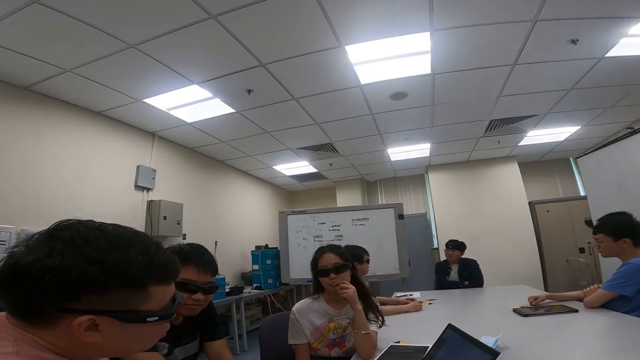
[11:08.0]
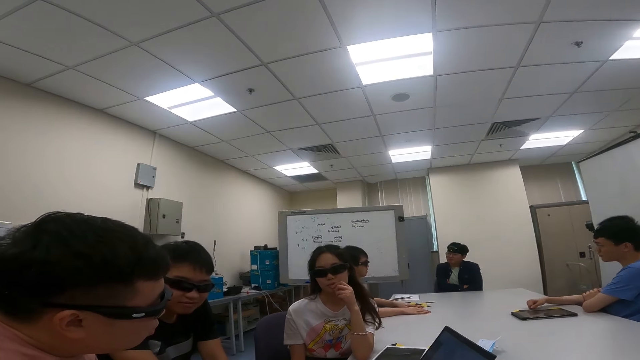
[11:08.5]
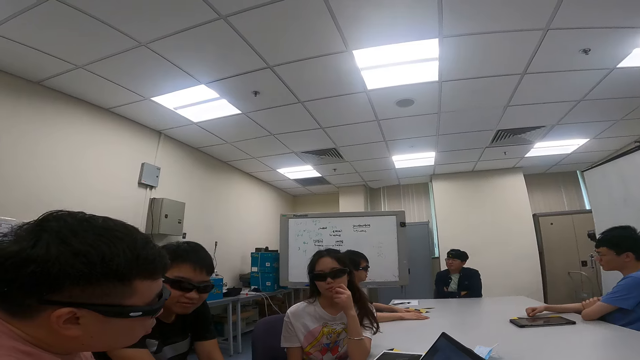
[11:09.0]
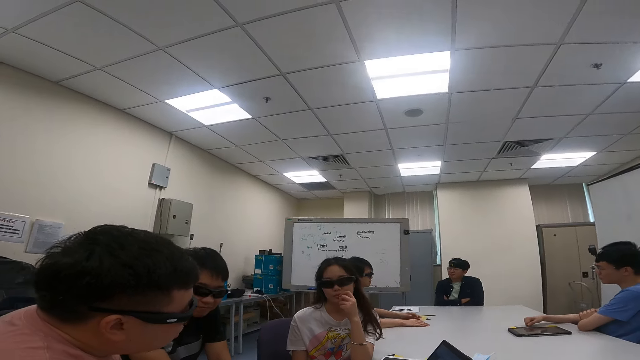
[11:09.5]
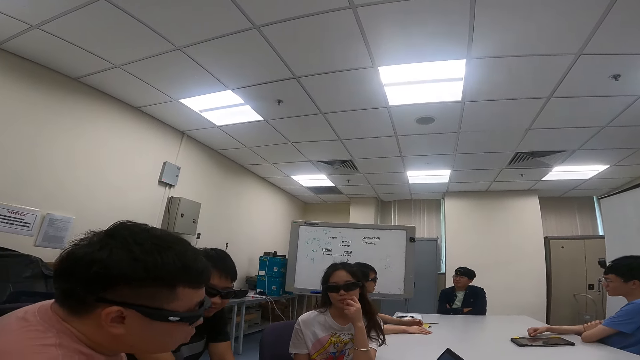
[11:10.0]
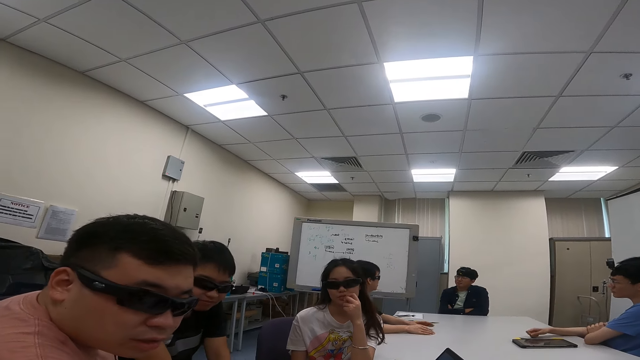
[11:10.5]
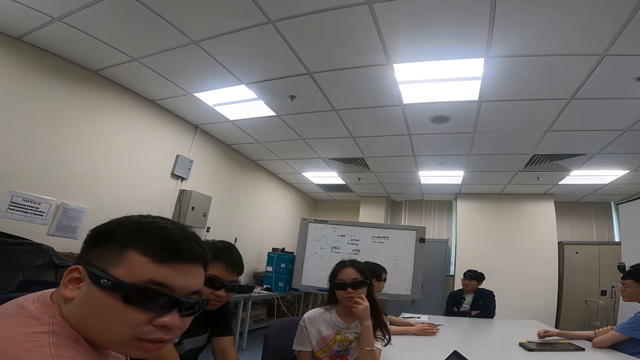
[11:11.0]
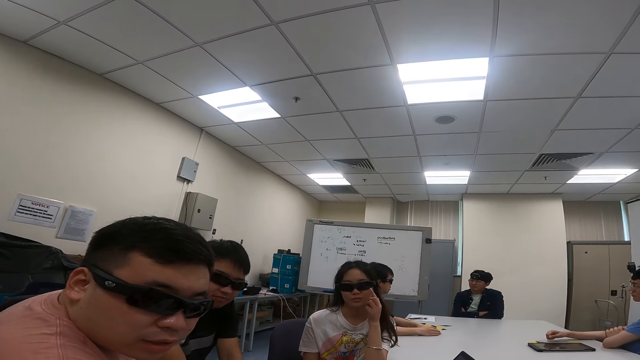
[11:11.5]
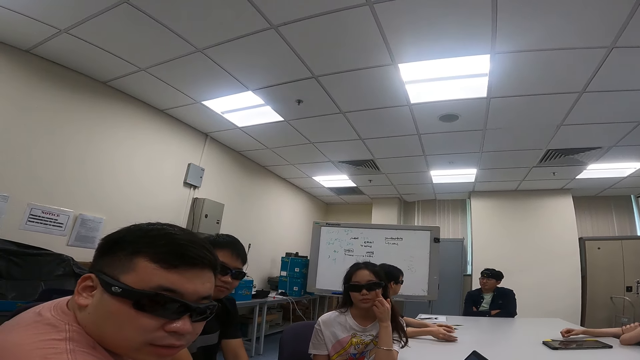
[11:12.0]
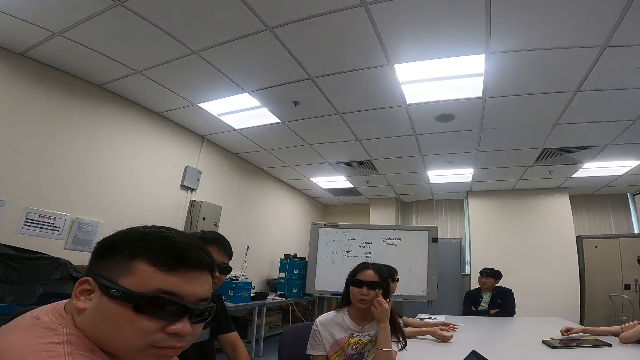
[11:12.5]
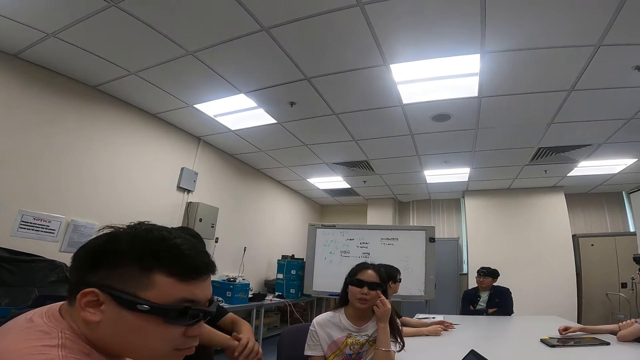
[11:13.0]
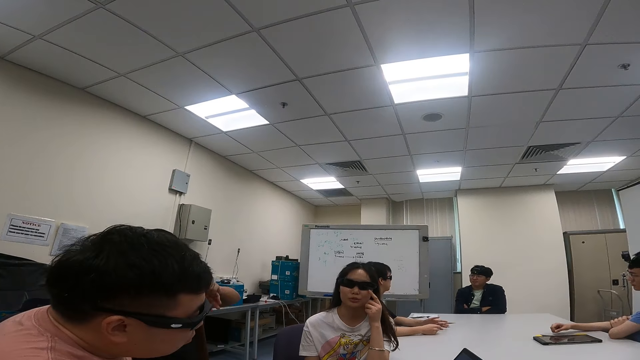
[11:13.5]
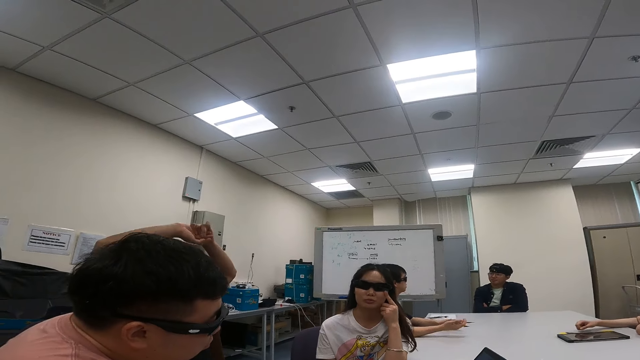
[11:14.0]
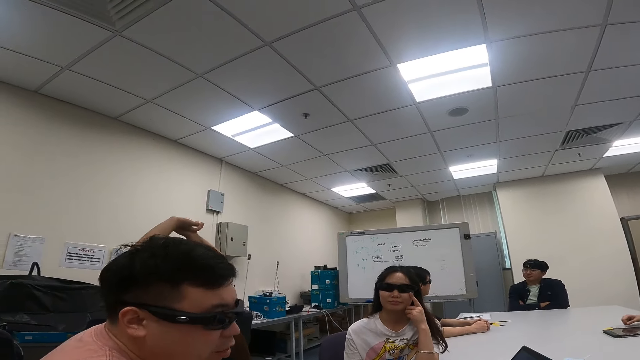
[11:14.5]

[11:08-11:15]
The camera wearer talks to a person, another person and a third person. The first person talks to the camera wearer. A man lifts his hands up.

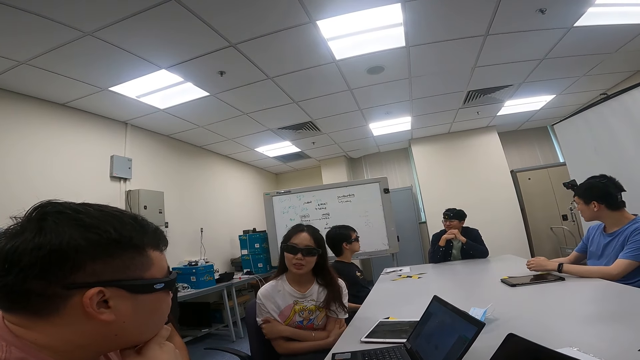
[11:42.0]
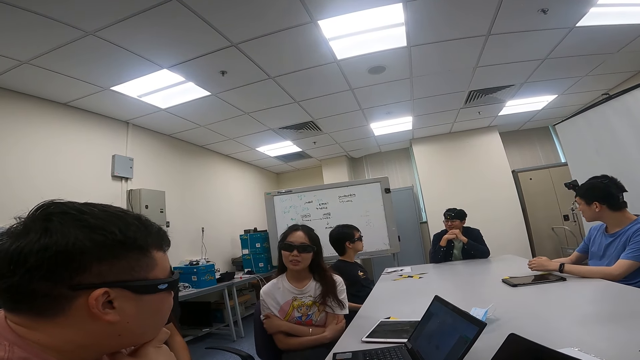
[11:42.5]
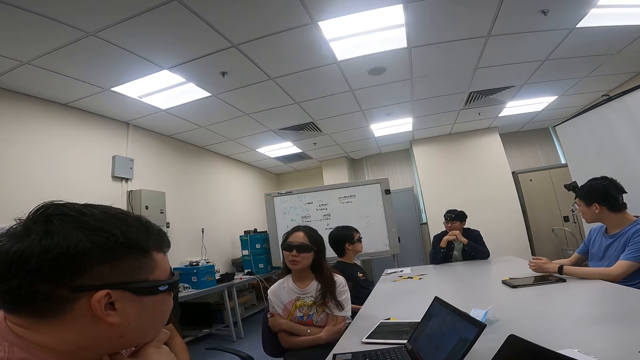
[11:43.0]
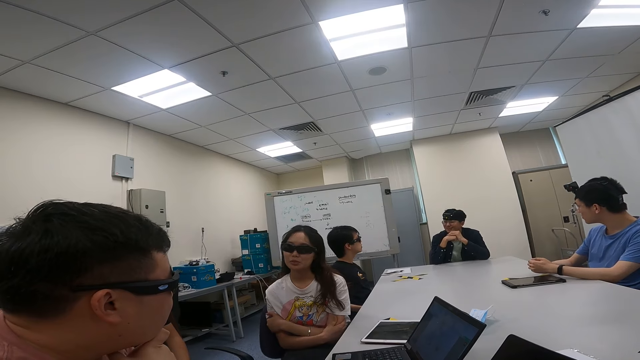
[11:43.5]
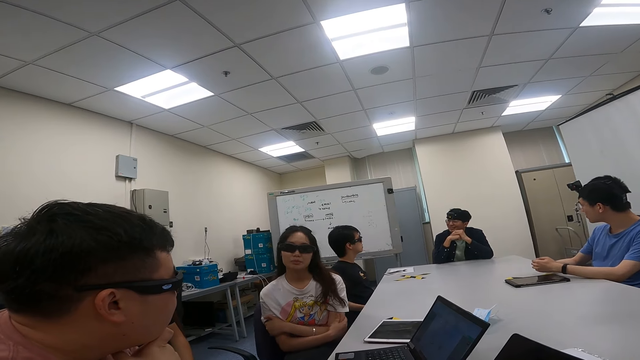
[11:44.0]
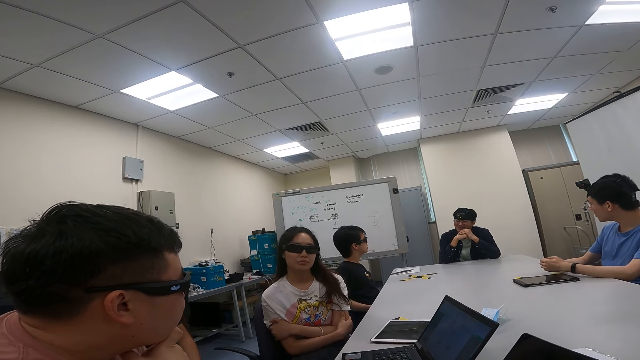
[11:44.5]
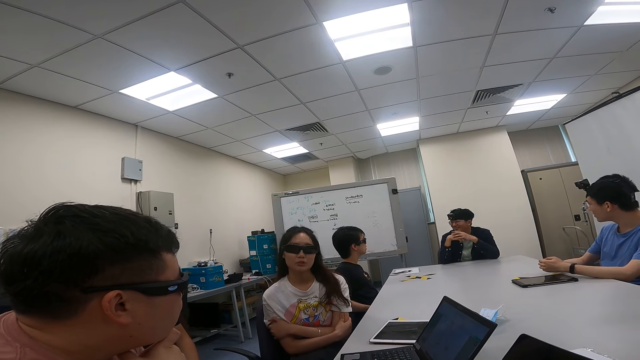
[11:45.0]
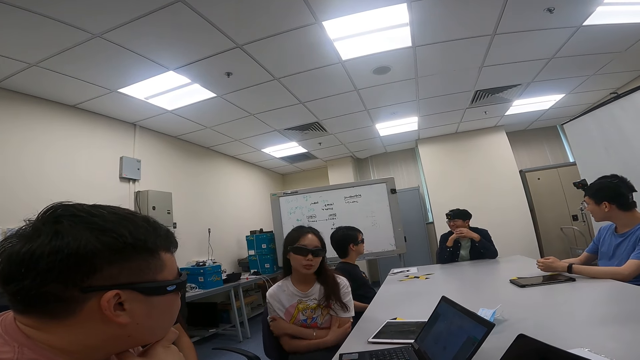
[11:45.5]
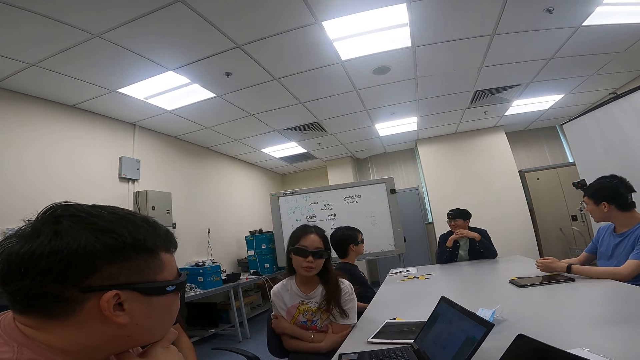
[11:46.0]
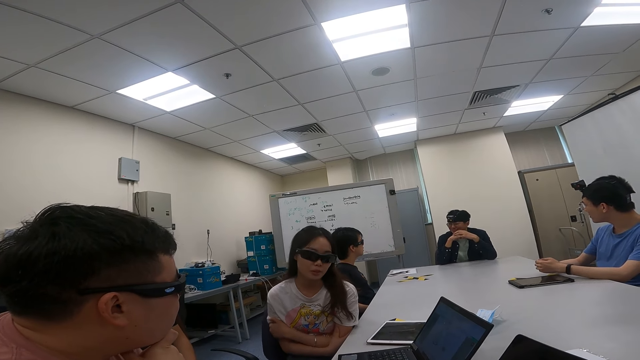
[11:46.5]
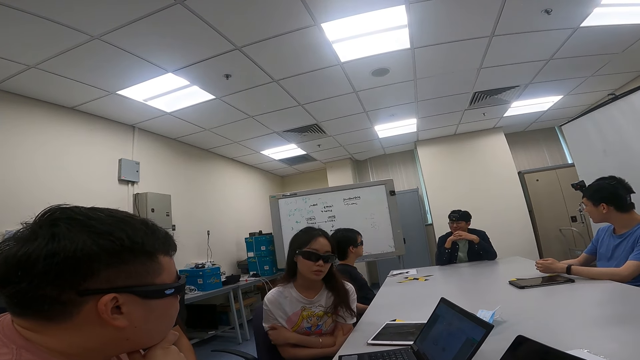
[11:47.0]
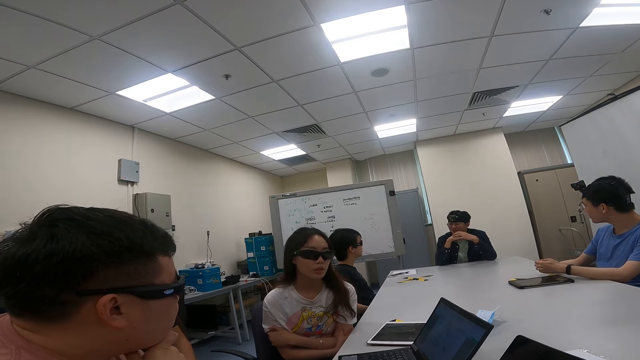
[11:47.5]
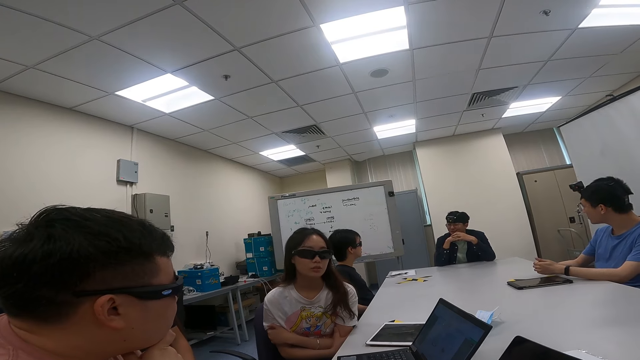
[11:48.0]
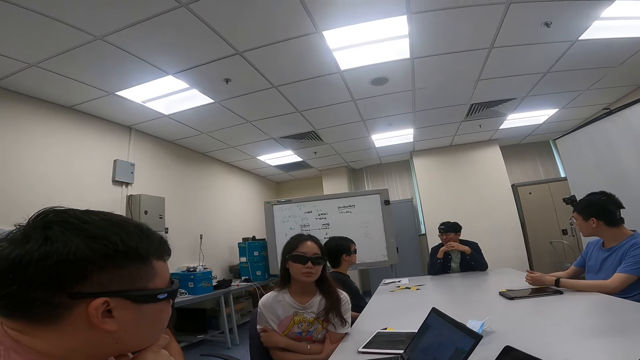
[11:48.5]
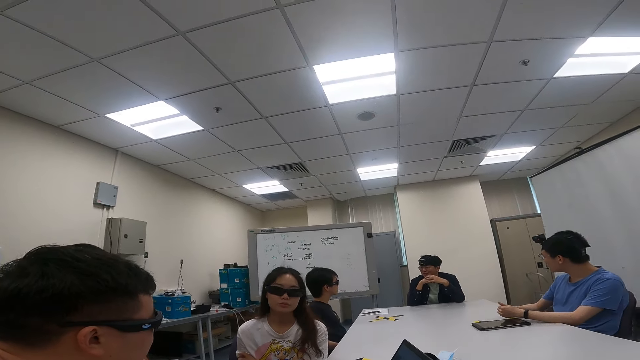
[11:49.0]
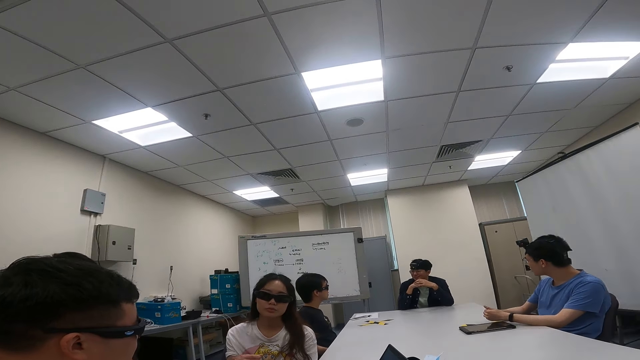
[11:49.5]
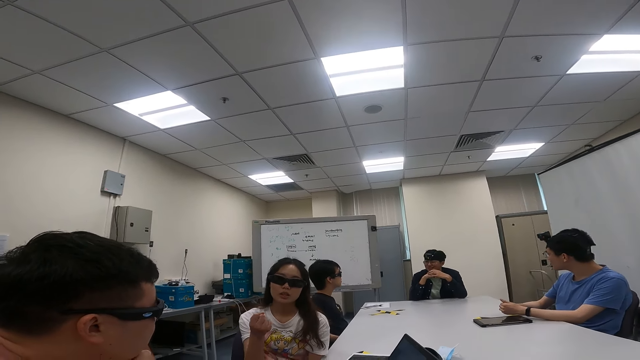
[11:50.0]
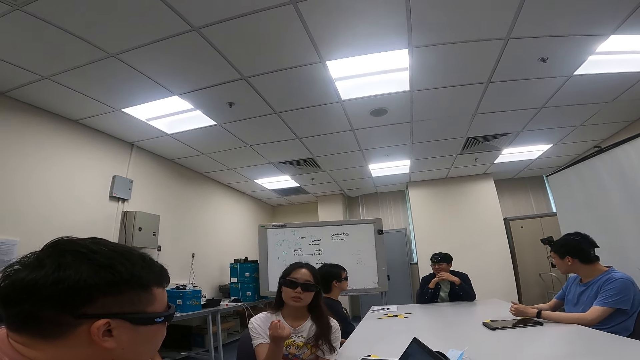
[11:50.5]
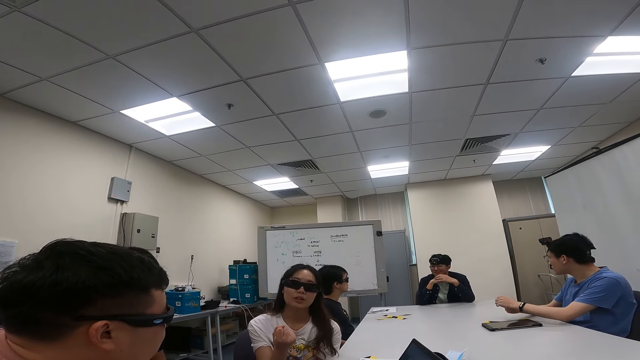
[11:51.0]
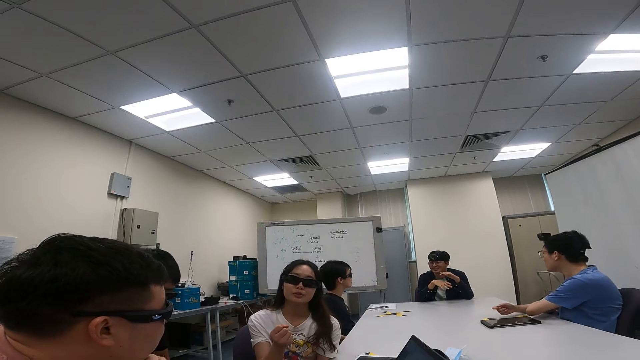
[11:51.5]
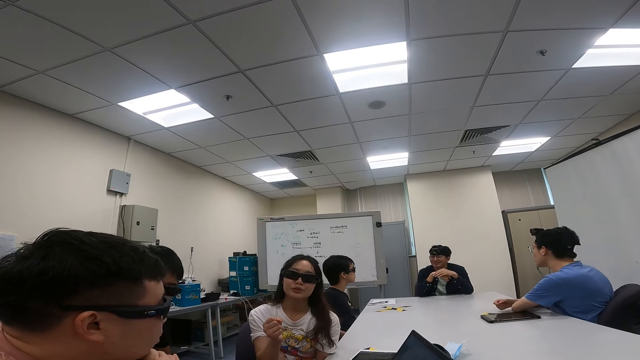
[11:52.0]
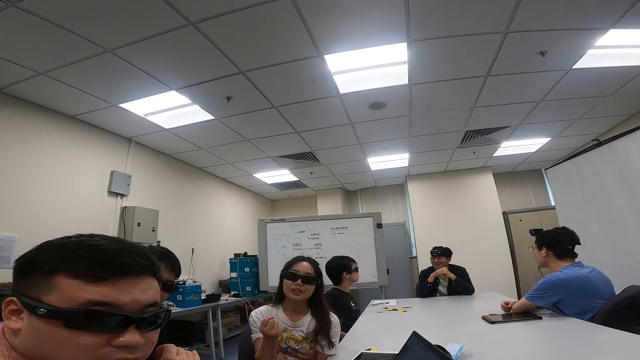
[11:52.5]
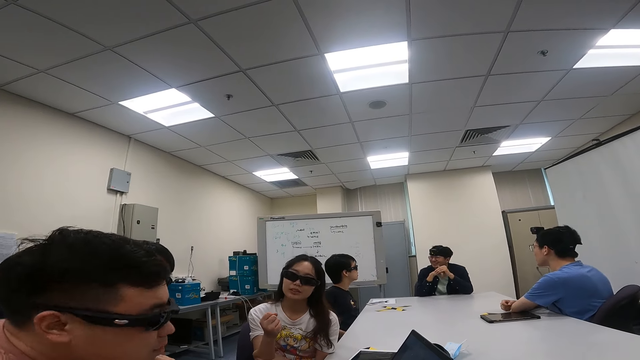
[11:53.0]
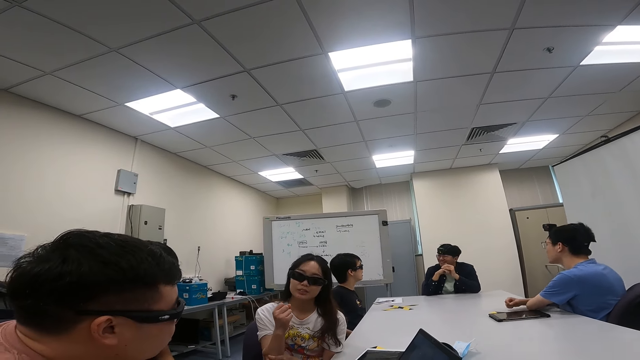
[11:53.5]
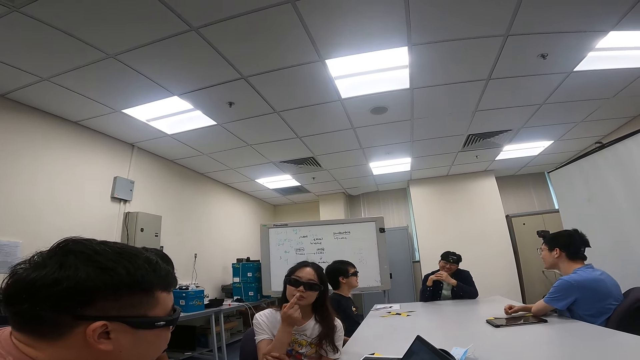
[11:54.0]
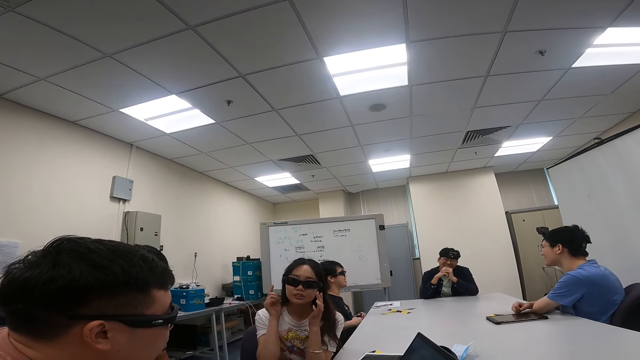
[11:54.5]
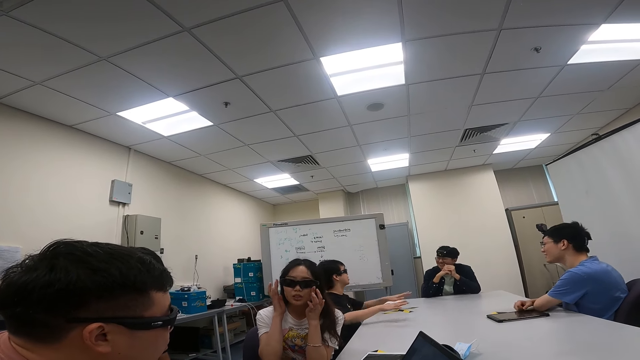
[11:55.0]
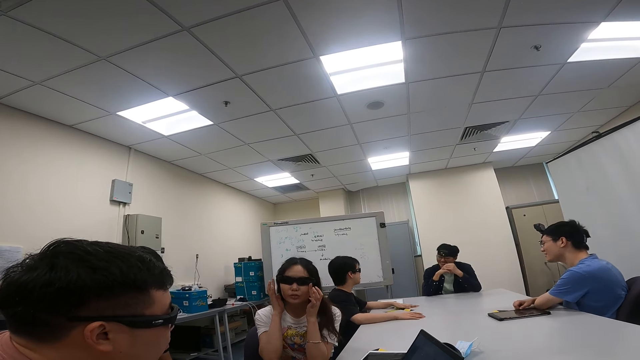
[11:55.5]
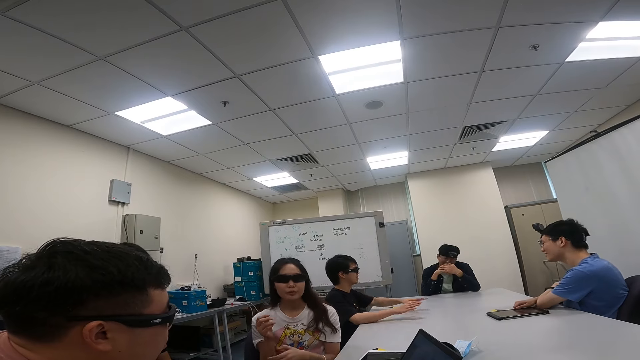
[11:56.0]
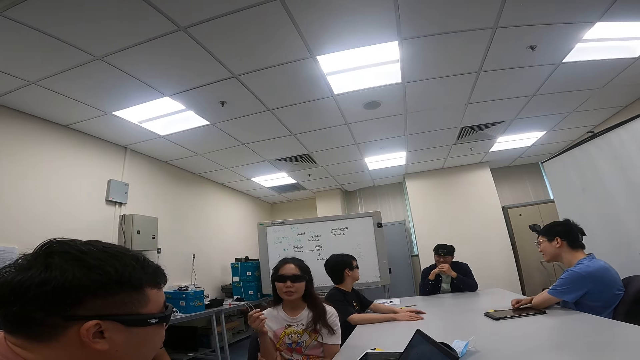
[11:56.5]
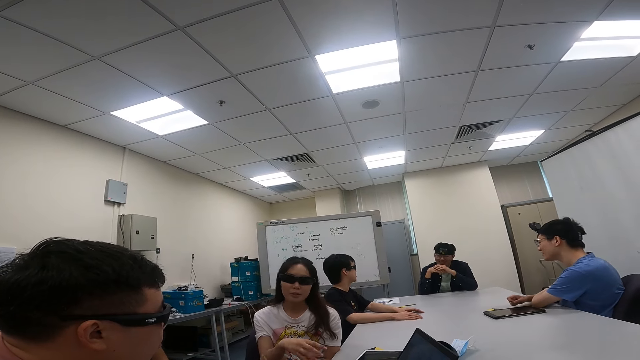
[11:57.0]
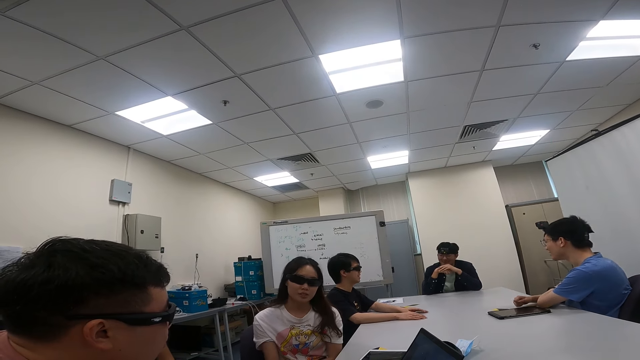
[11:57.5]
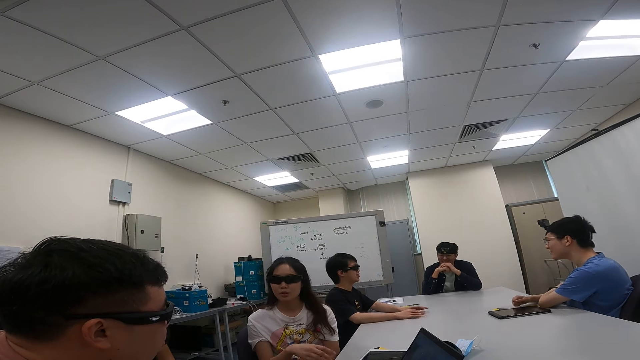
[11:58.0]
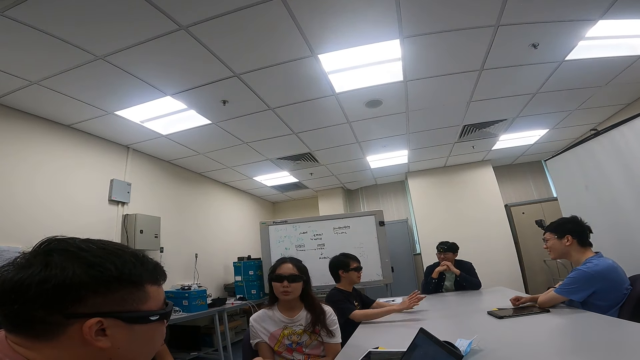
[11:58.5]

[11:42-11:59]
A woman talks to a person. The camera wearer talks to the person, the woman and another person. The woman adjusts her shades as they converse. The woman talks to the other person, the camera wearer and the first person.
